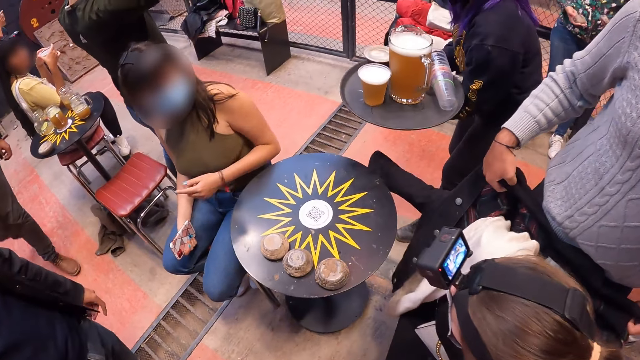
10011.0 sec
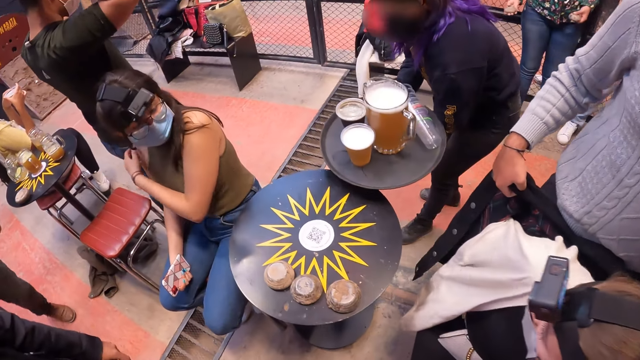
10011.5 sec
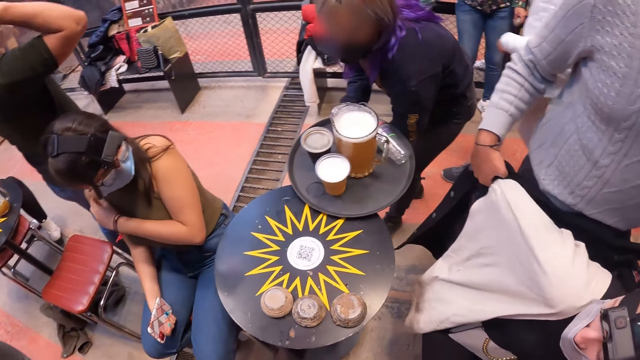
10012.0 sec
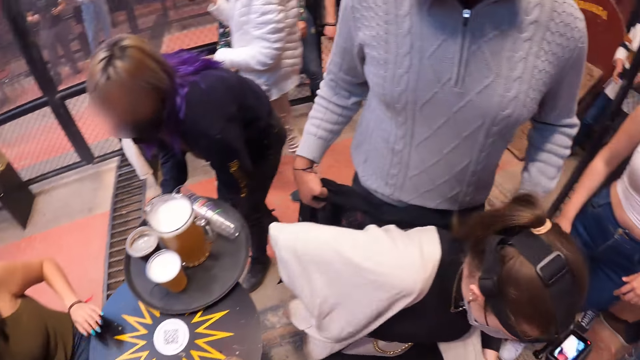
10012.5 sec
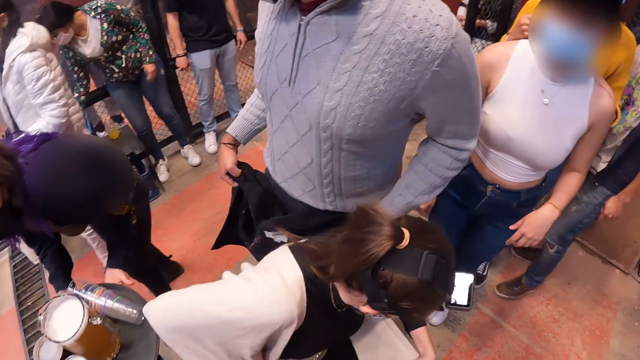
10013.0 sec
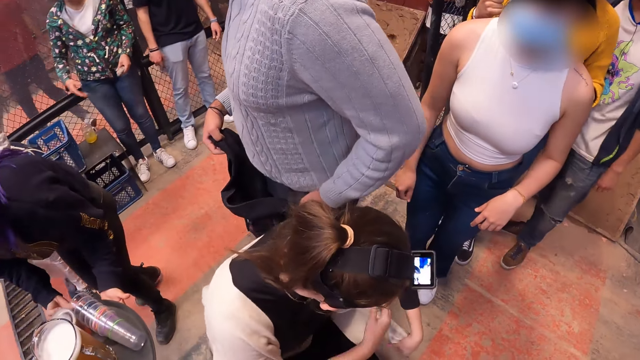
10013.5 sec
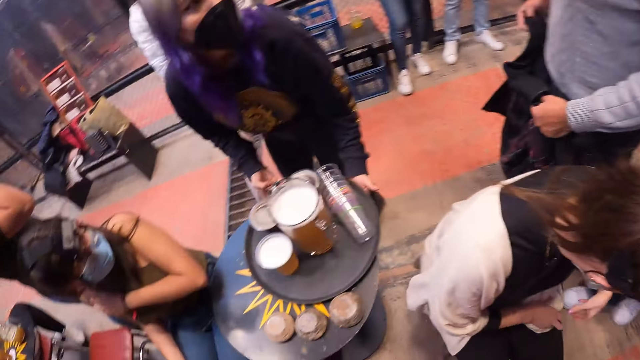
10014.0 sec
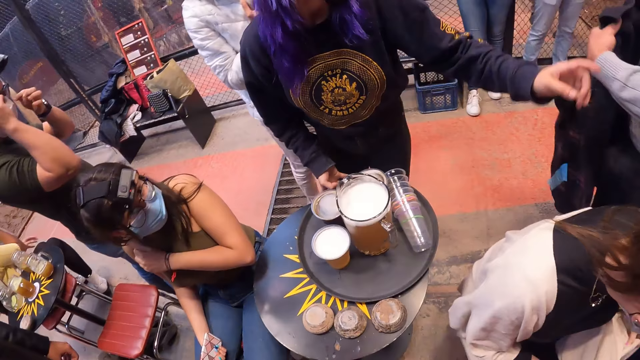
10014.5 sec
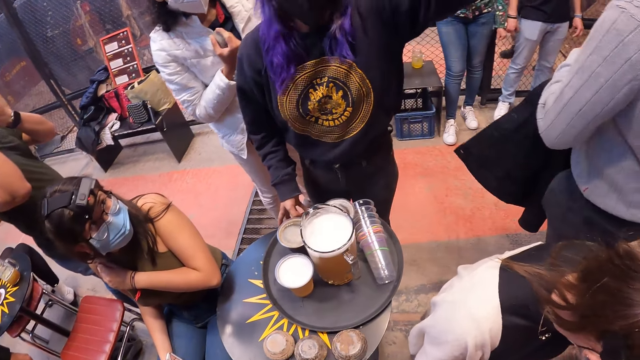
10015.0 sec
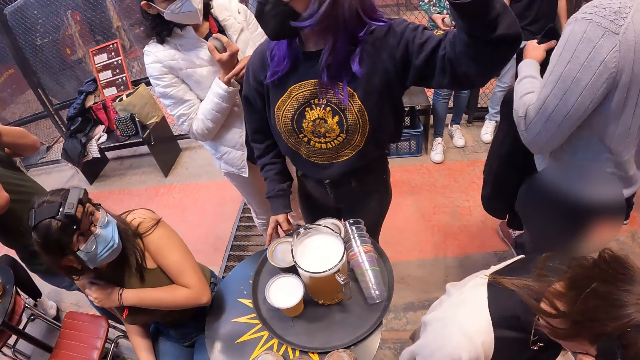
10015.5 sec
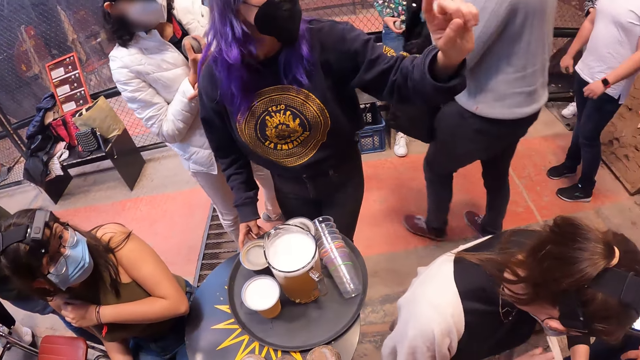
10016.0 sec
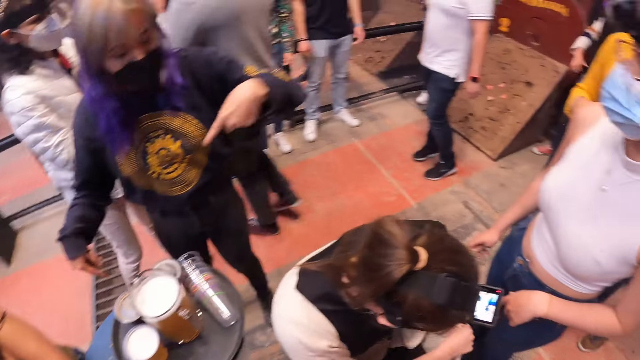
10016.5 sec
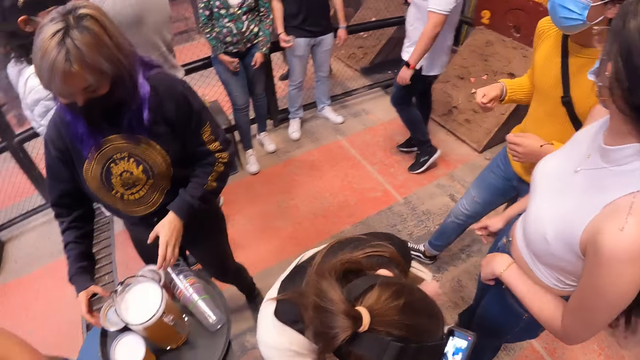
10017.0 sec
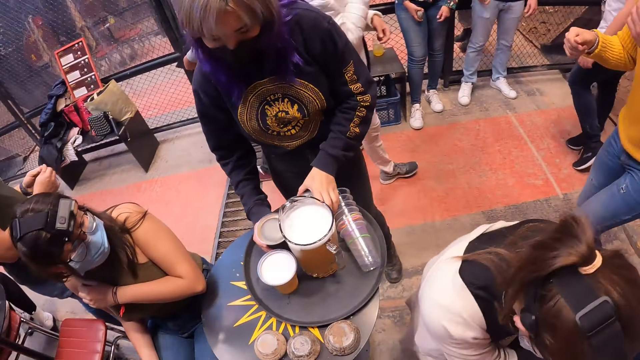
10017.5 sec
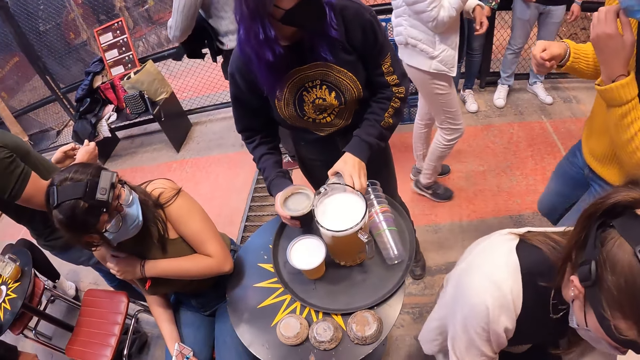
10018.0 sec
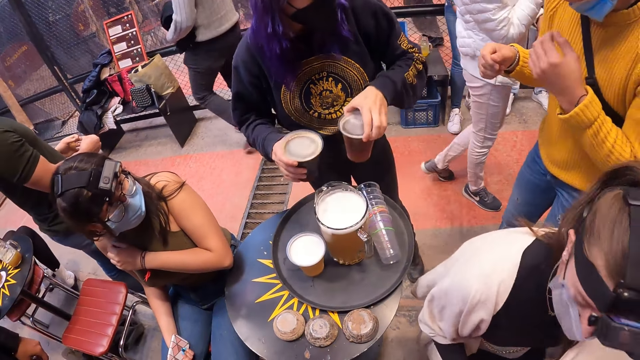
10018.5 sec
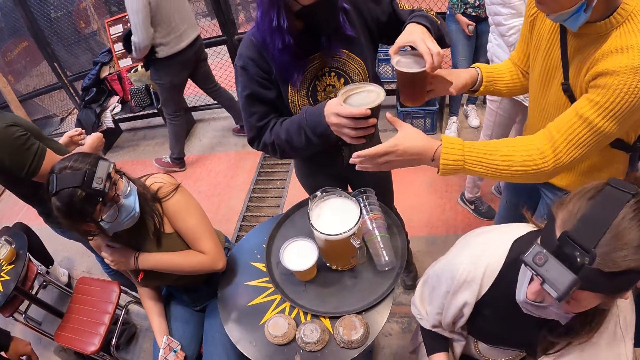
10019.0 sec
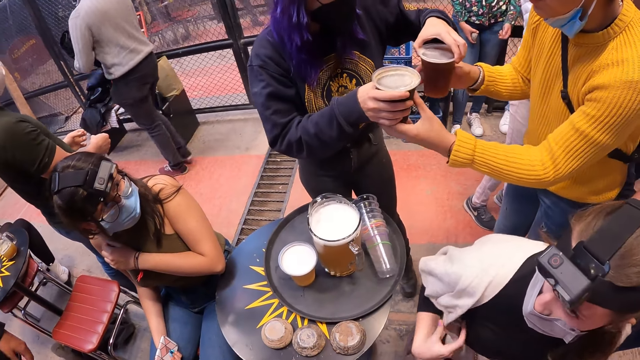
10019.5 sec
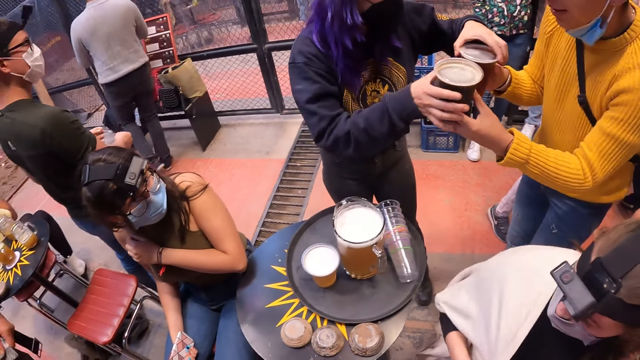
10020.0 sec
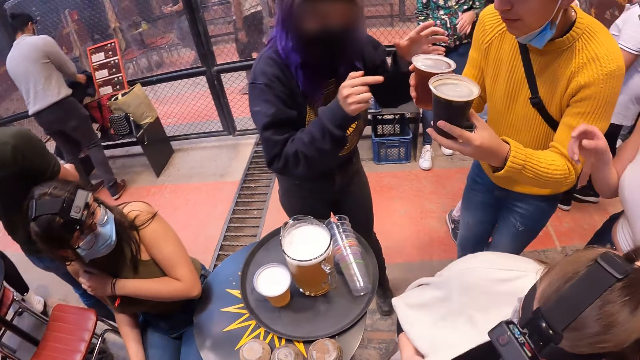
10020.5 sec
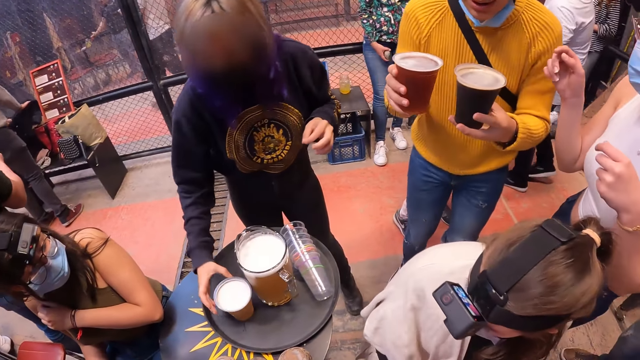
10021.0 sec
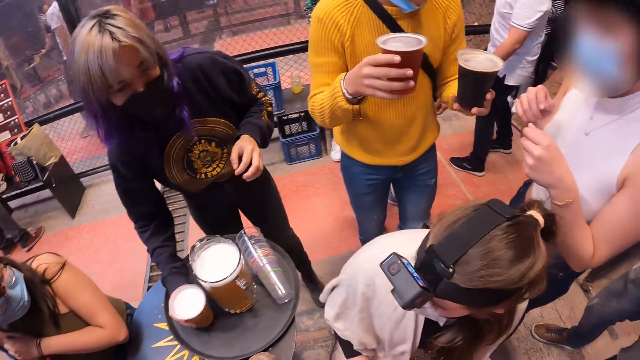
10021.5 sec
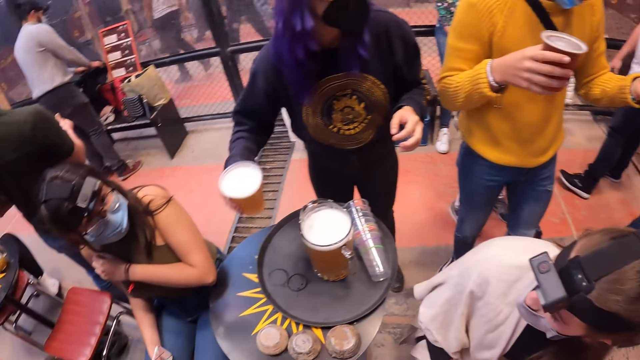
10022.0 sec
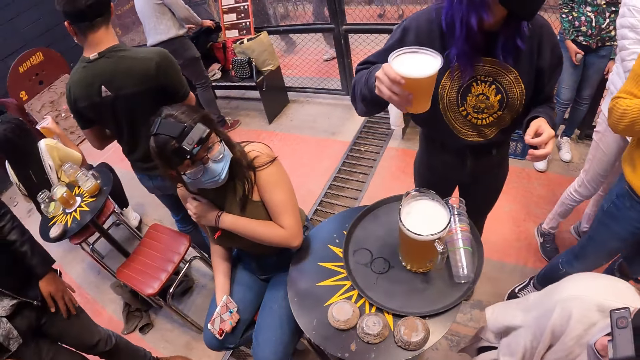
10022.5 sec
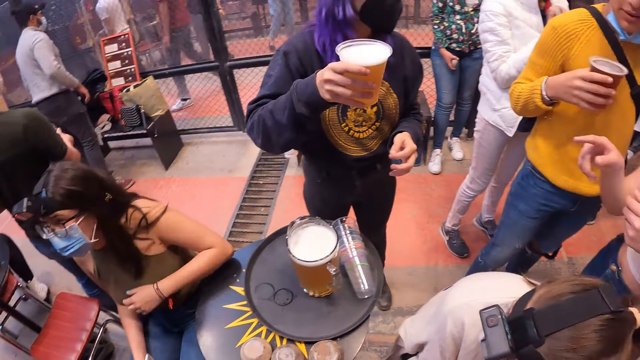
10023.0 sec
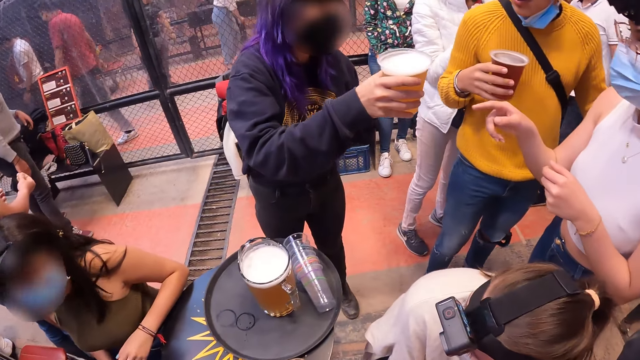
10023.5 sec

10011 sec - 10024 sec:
The girl with the tray of drinks places the drinks on the table. She passes two cups of drinks to a guy on a yellow sweater. She passes a cup of drink to a girl on a white top.

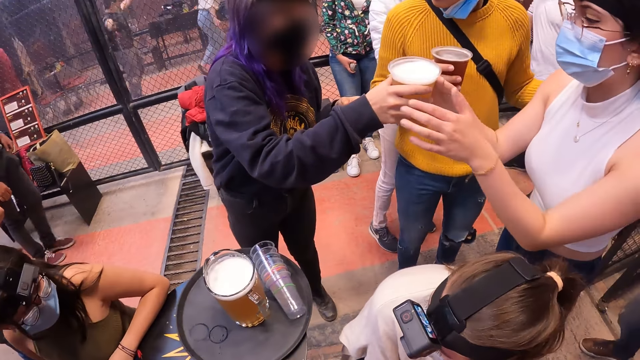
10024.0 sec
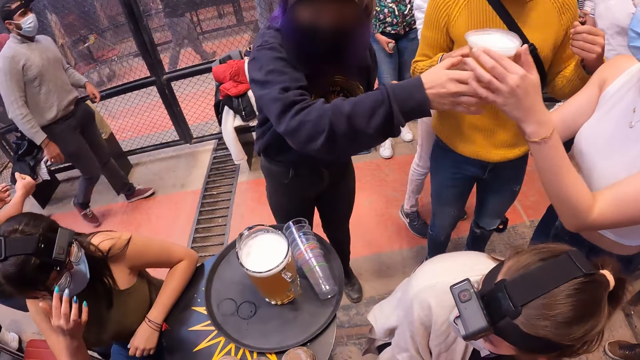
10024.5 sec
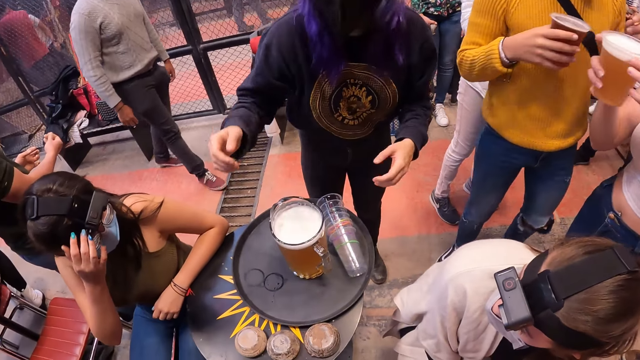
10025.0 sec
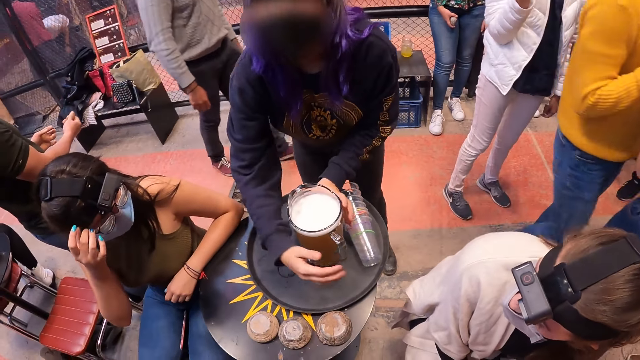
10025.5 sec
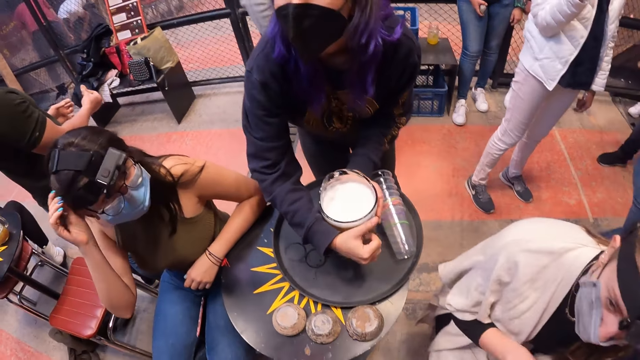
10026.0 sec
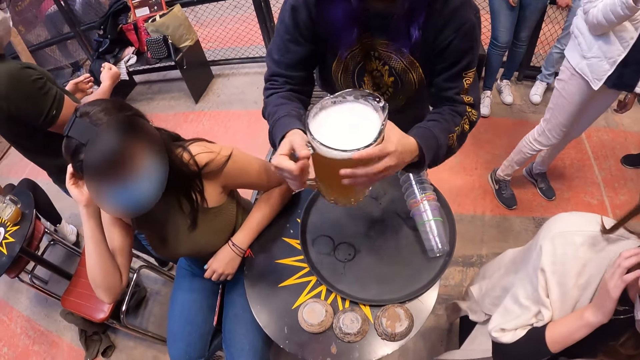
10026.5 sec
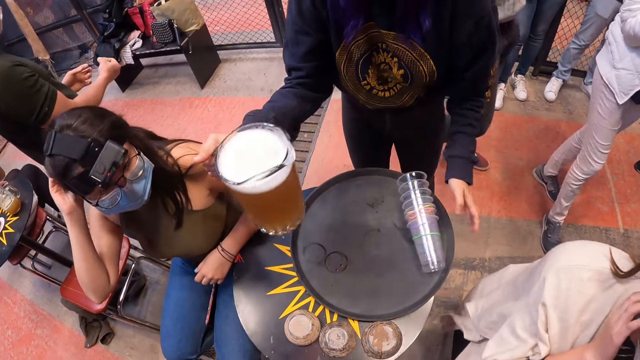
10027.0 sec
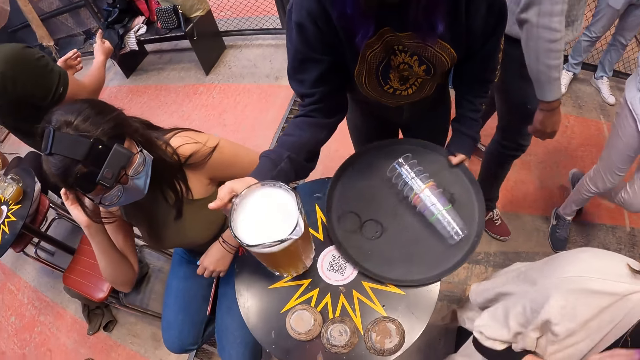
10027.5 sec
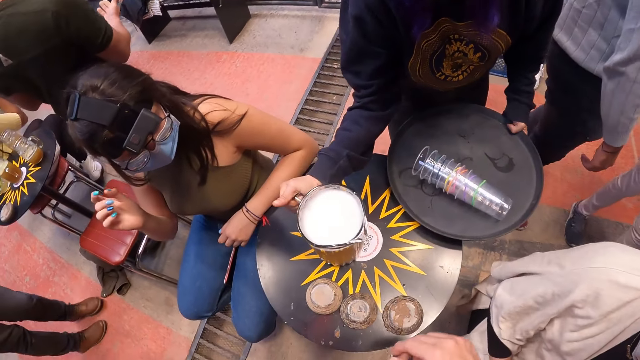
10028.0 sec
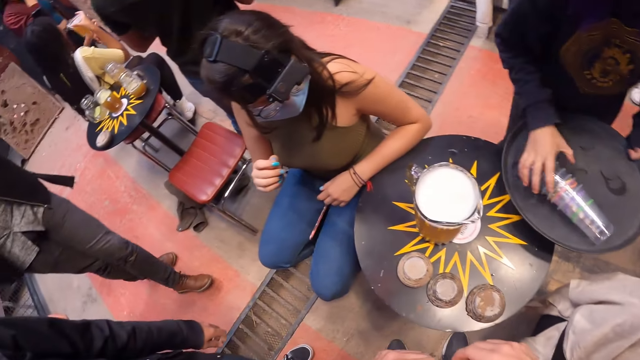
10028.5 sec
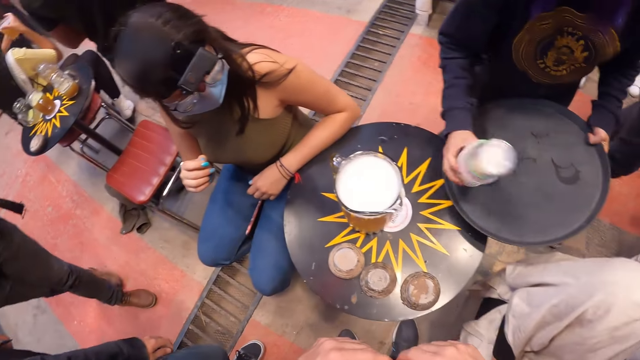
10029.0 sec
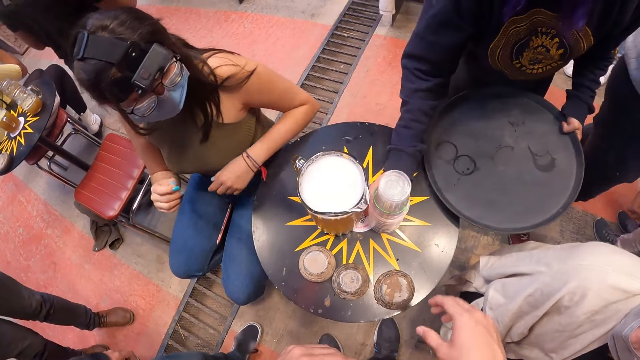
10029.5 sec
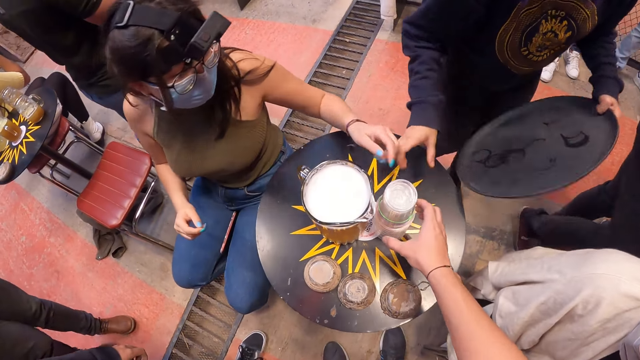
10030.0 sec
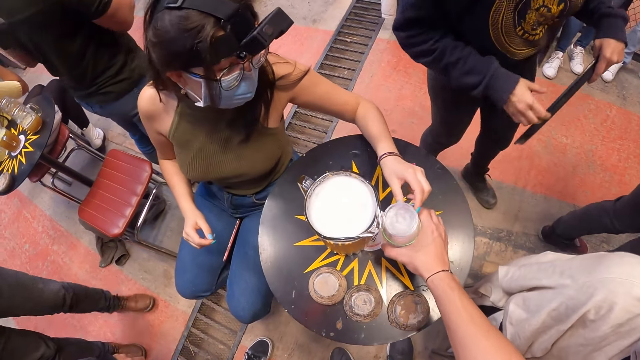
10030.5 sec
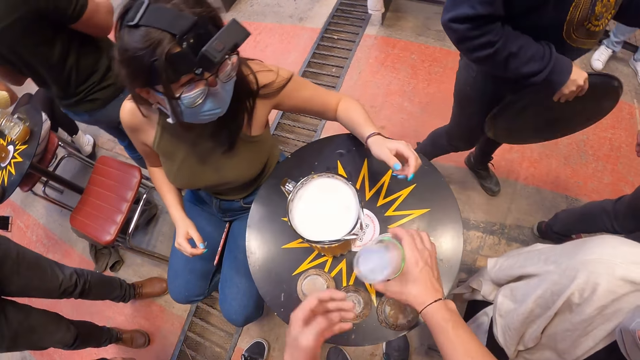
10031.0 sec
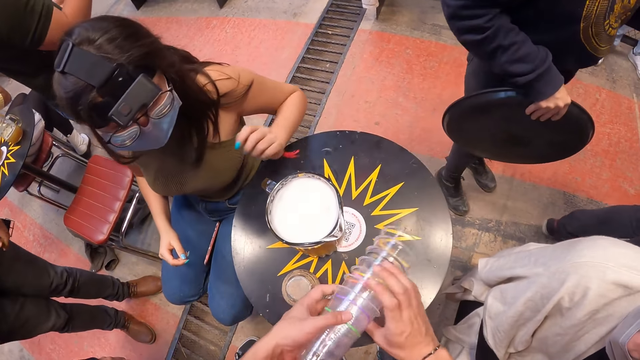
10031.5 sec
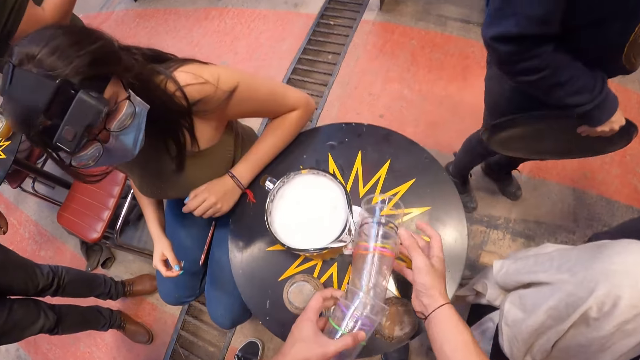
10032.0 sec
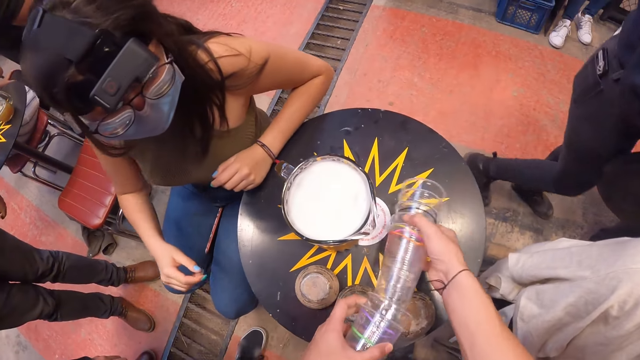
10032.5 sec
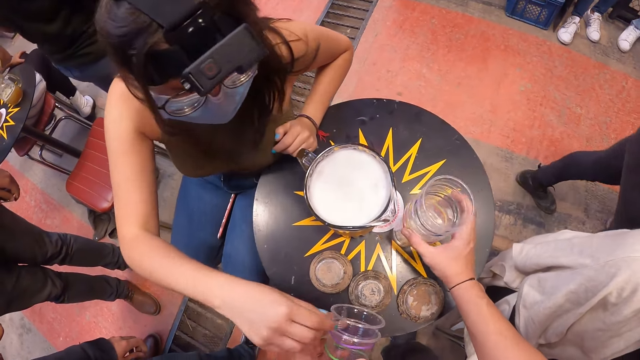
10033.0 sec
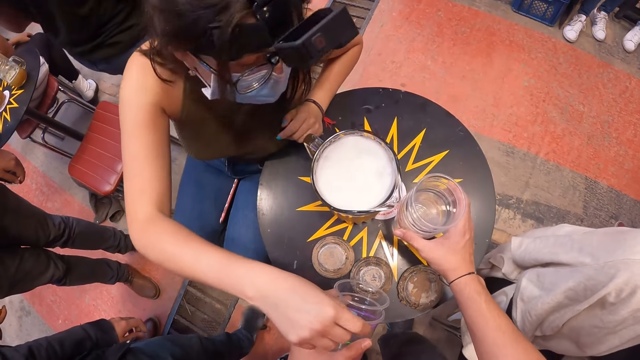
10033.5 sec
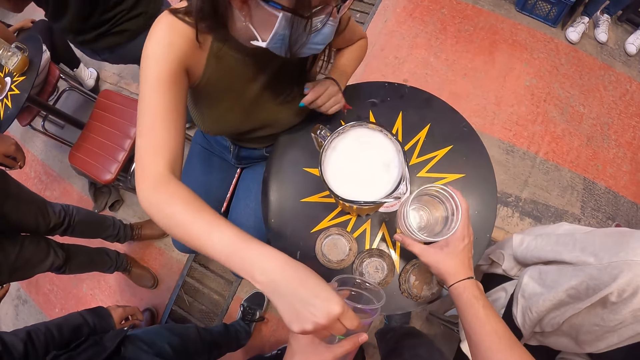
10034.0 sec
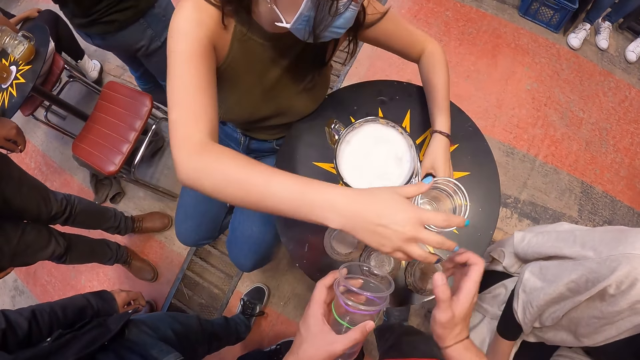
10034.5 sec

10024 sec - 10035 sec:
The girl with the tray of drinks interacts with the camera wearer. She places a jug of drink on the table with plastic cups to follow. The camera wearer reaches for the plastic cups or glasses with his right hand. He picks the plastic cups from the table with his right hand. He removes half of the plastic cups with his left hand. He harmonizes the glasses on the table. He places the other half of plastic cups on the table with his right hand. Another girl reaches for a plastic cup from the camera wearer's left hand.
